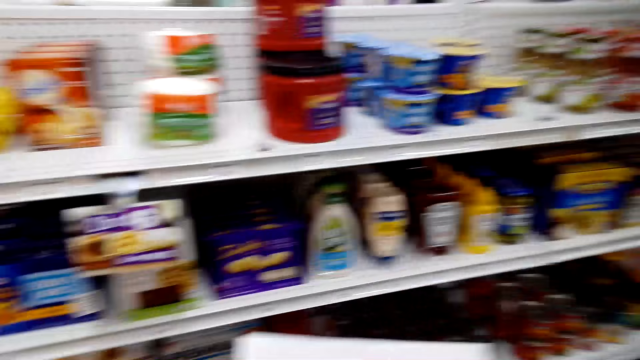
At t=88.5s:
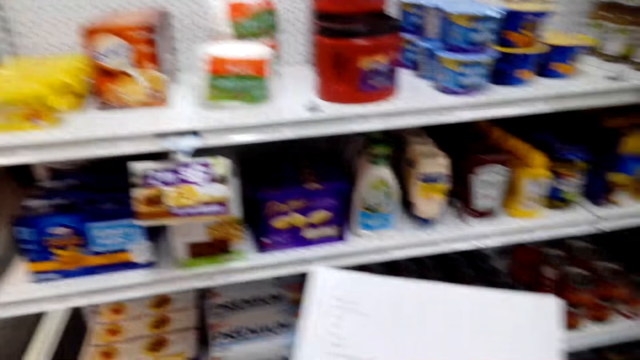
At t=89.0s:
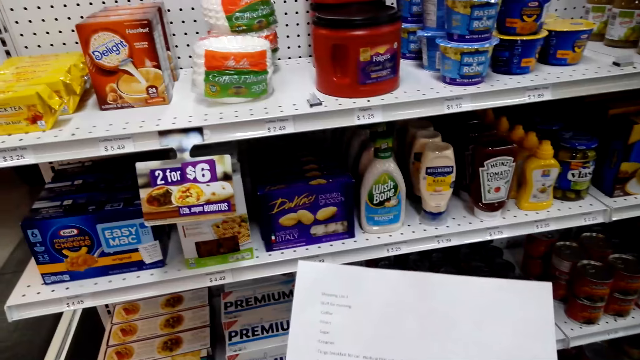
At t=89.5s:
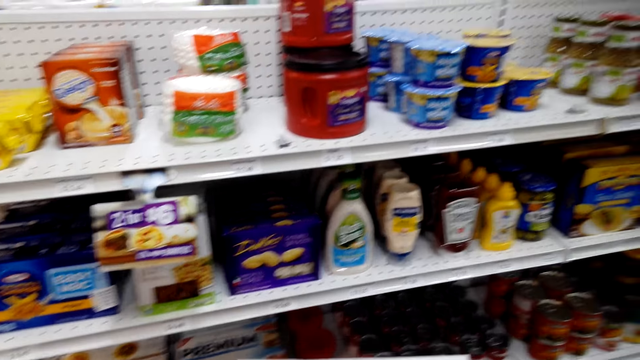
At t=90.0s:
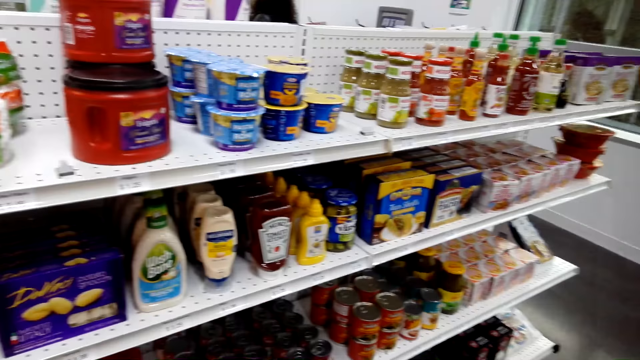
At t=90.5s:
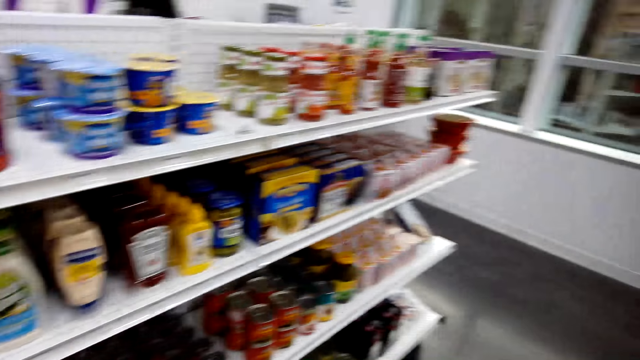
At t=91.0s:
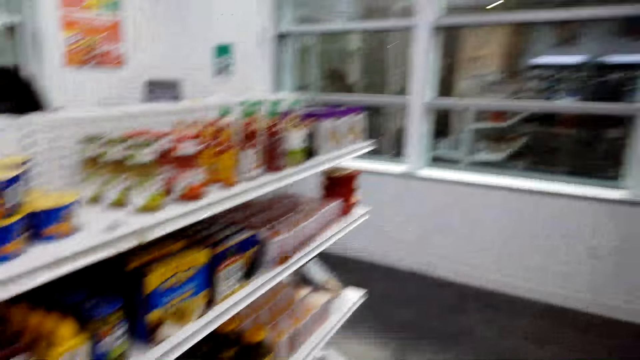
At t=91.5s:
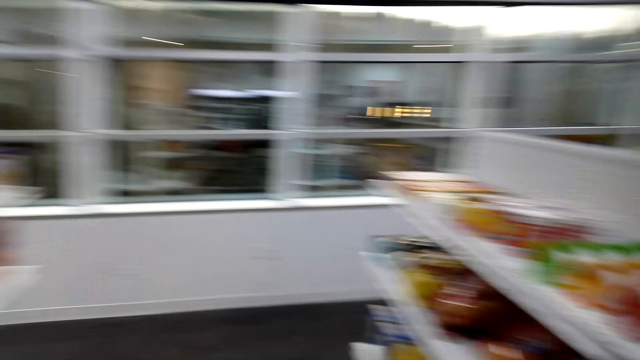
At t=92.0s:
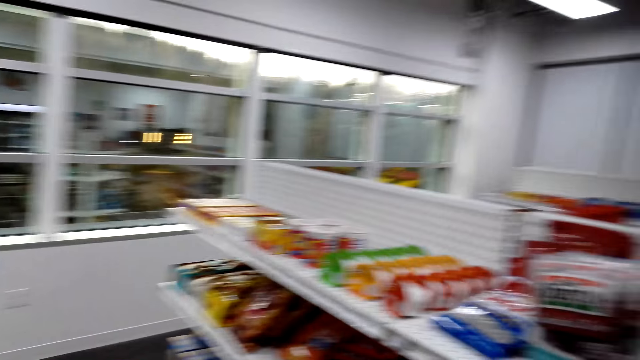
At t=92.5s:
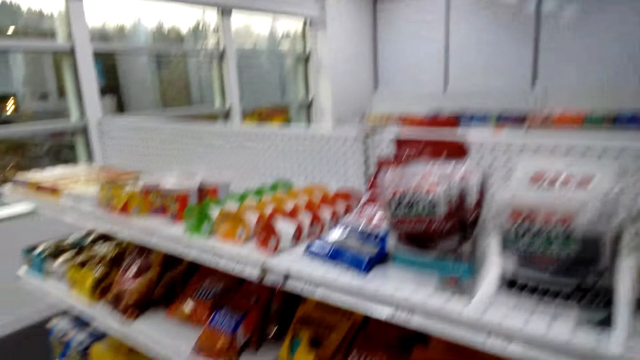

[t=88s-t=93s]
The camera wearer looks around the supermarket.

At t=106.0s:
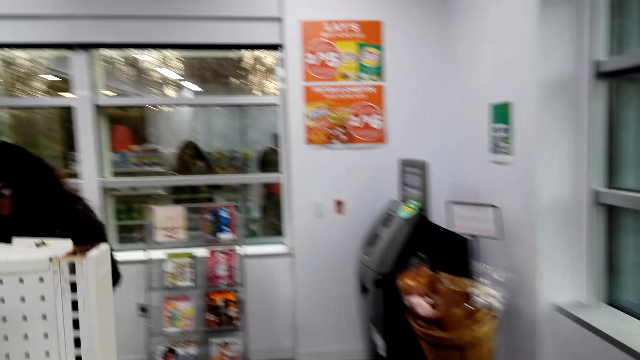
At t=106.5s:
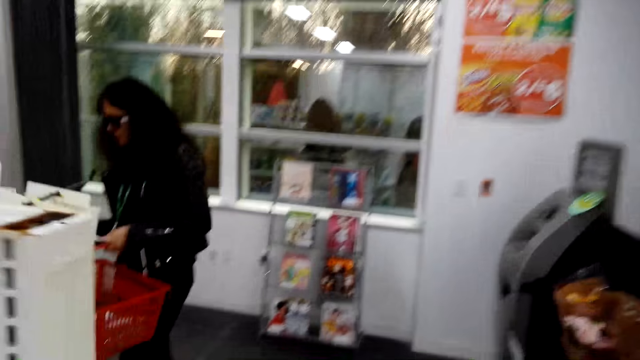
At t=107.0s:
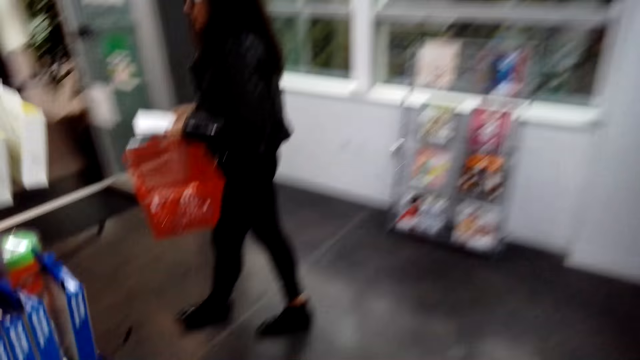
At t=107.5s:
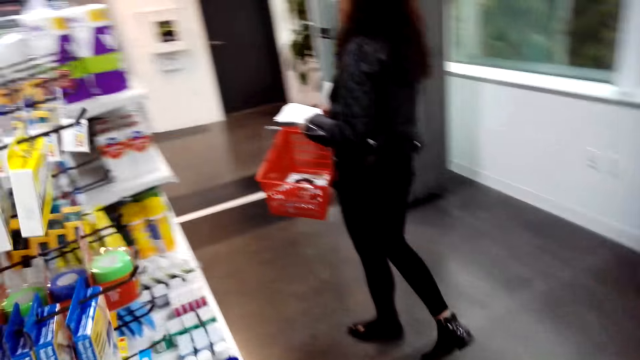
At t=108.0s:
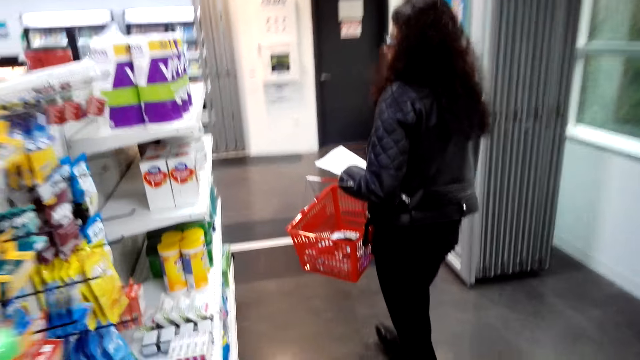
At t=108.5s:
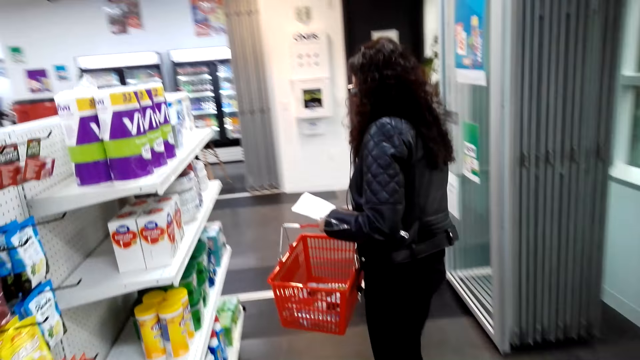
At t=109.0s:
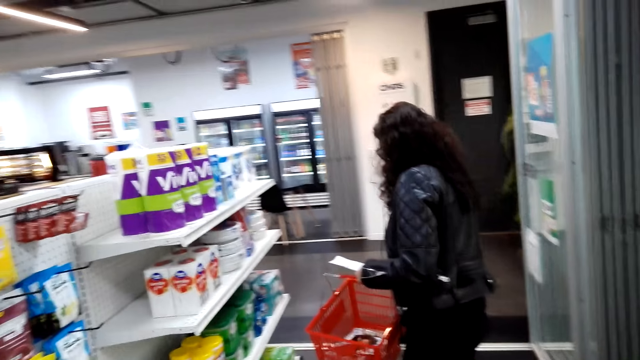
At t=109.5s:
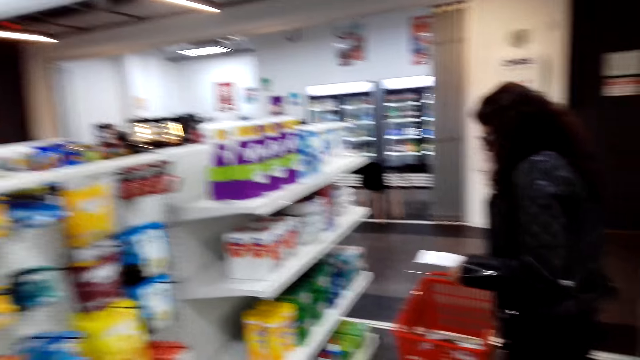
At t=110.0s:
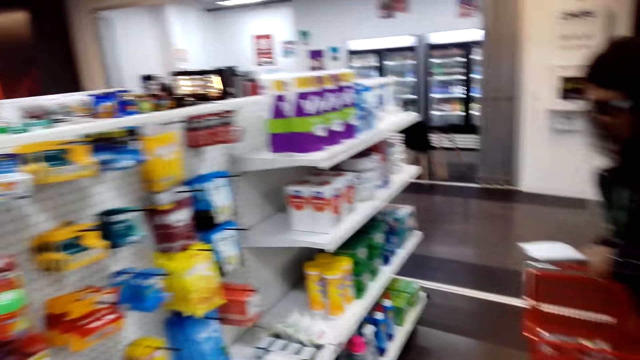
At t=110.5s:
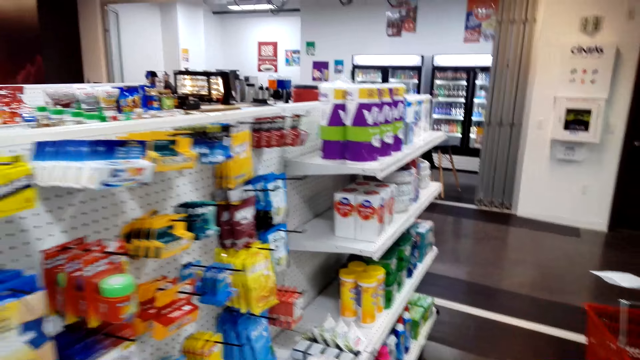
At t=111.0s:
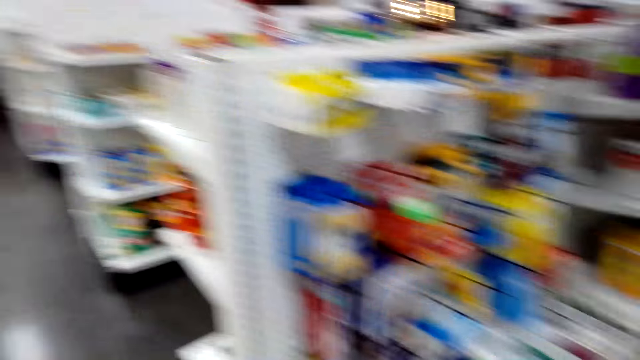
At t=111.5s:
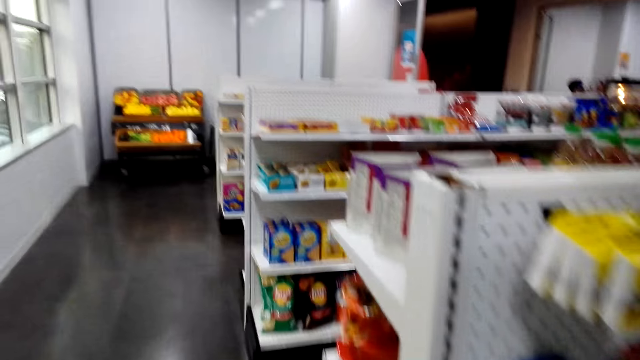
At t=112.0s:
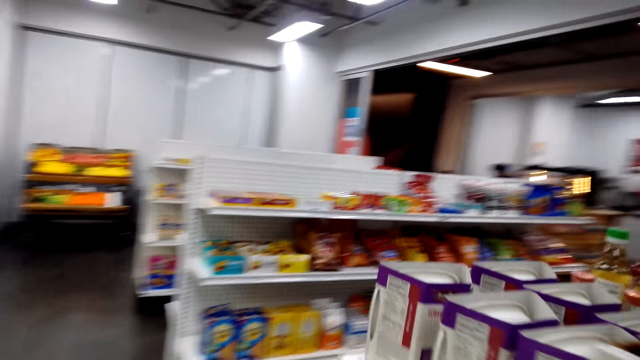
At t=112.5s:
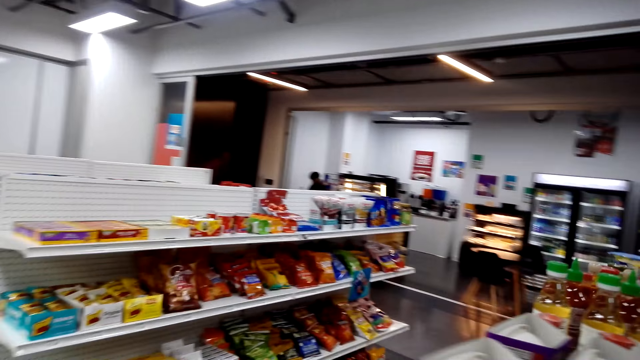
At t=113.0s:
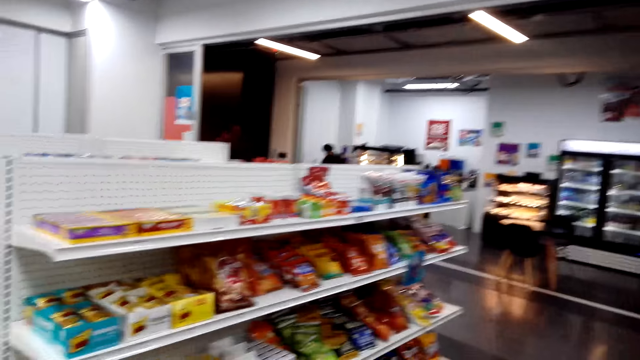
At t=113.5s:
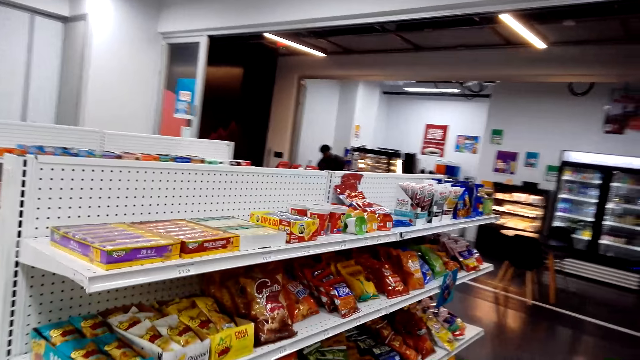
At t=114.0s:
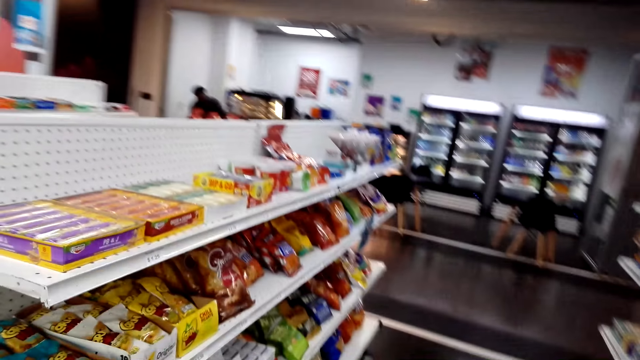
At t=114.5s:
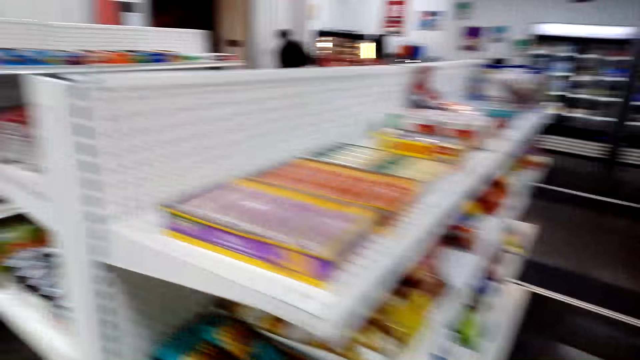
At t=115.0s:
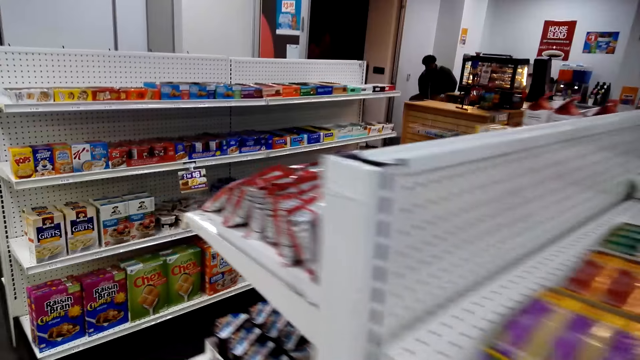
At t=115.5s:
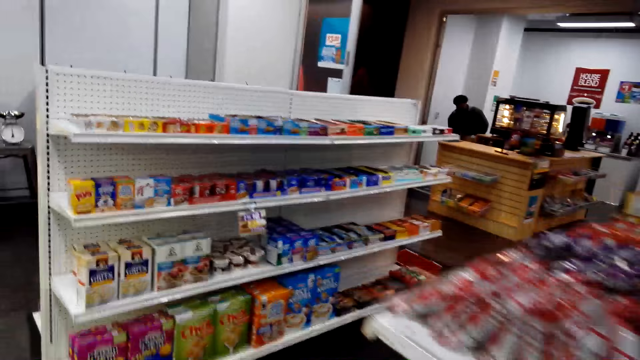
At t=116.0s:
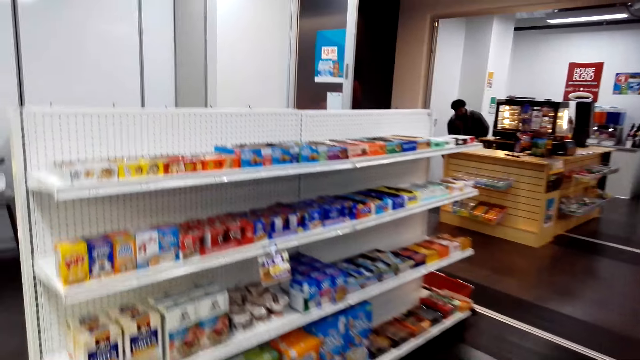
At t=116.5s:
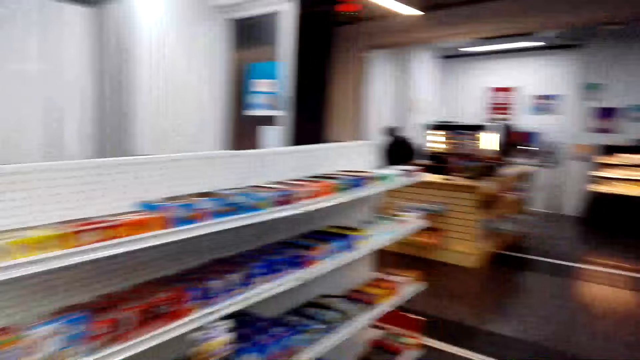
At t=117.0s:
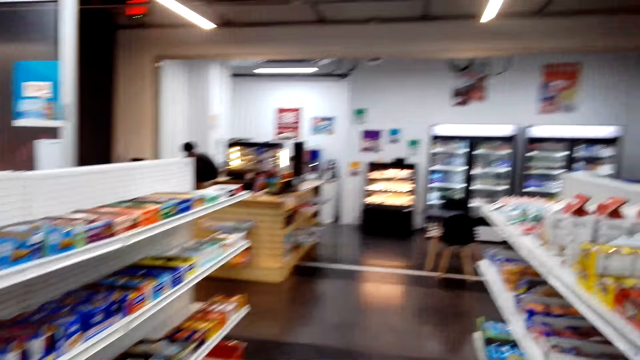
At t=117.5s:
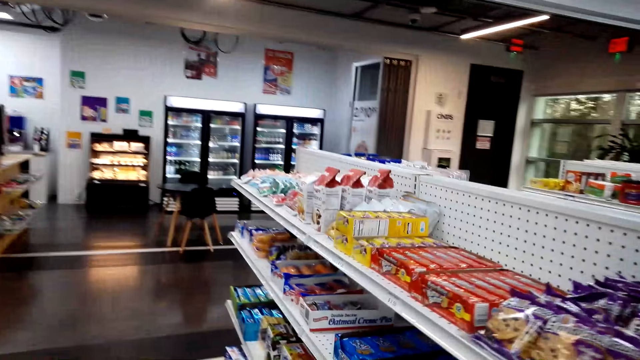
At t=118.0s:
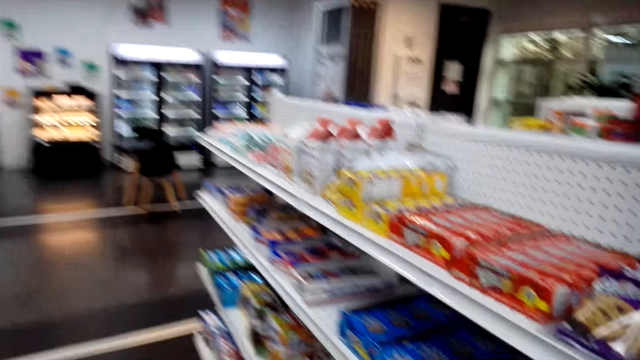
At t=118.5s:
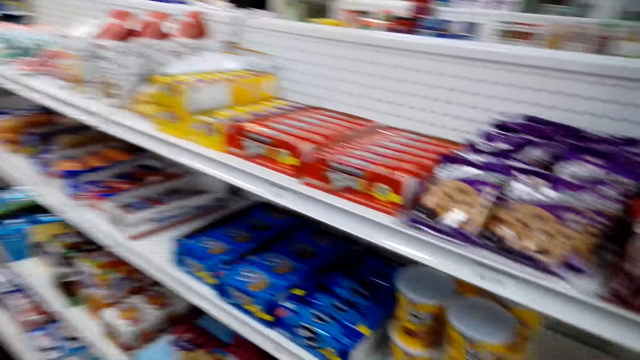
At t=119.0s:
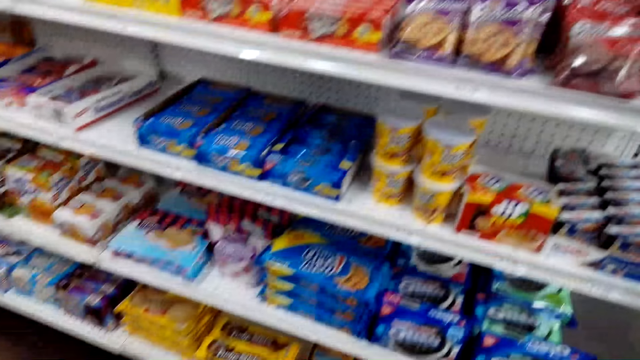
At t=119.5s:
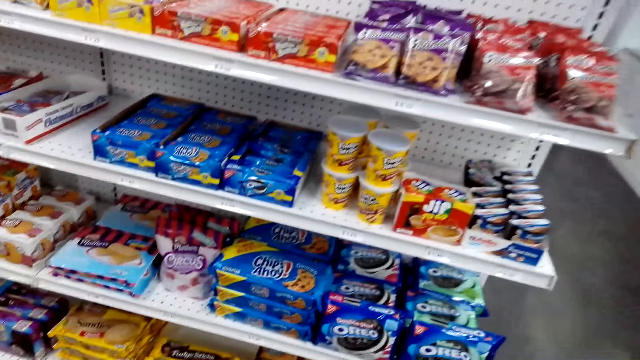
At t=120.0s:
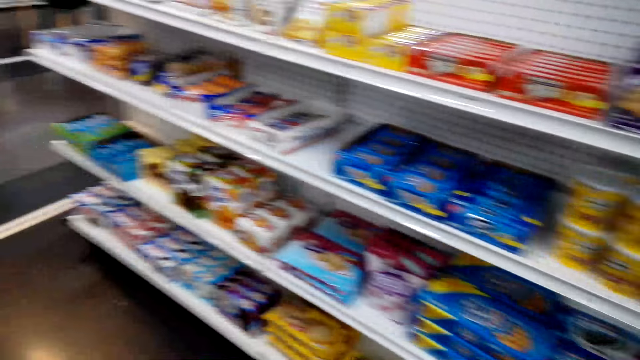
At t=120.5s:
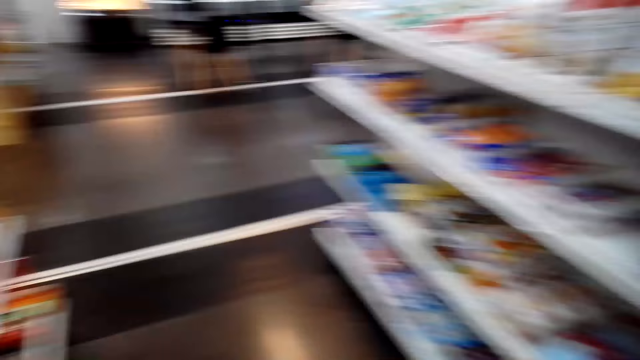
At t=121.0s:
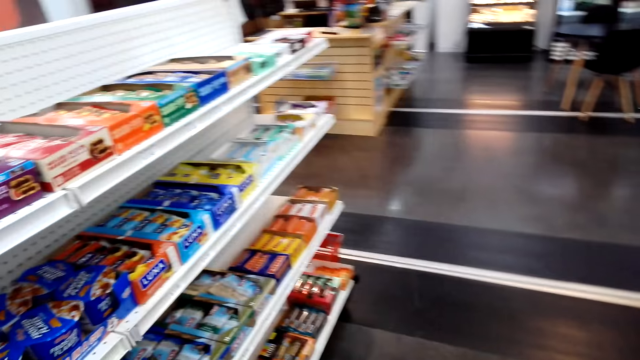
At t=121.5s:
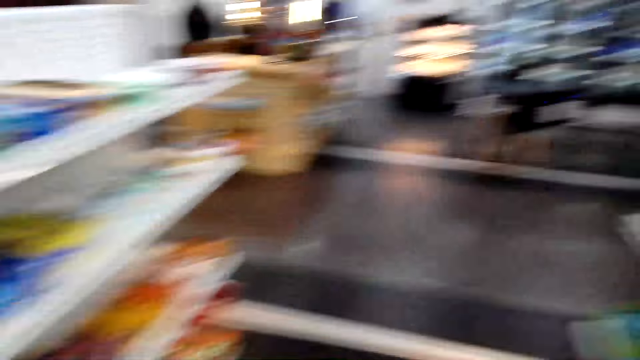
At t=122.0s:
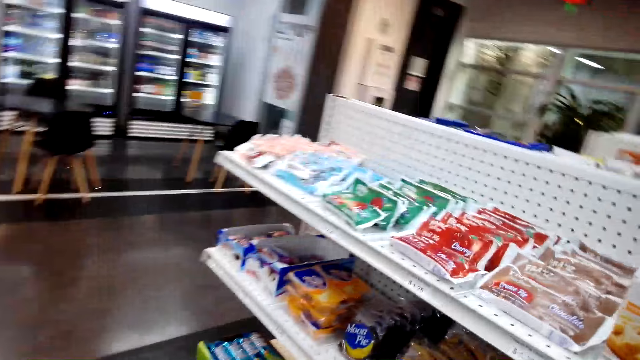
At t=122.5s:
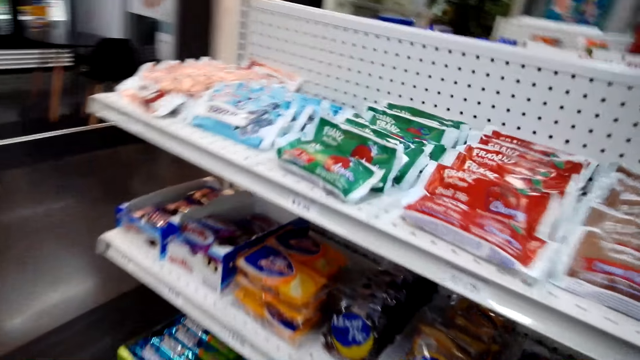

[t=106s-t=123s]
The camera wearer walks around the supermarket. They dialogue to a person.
